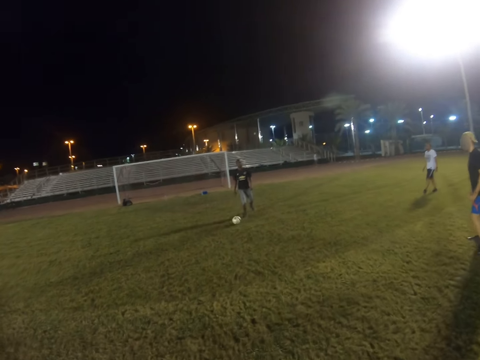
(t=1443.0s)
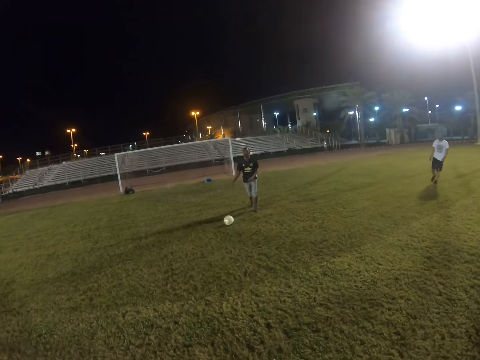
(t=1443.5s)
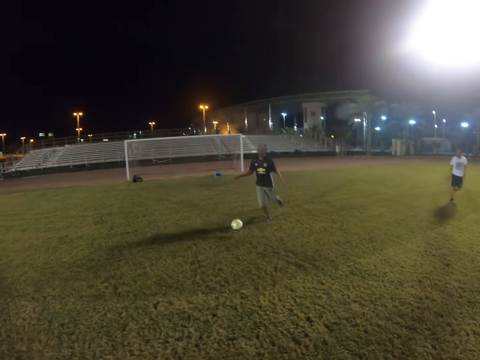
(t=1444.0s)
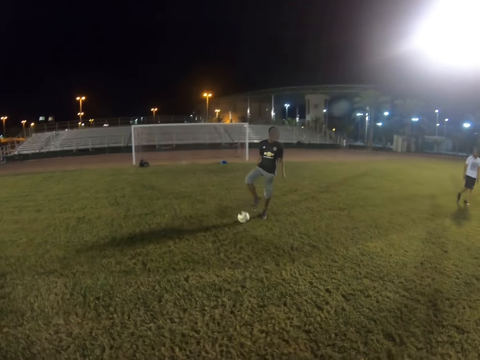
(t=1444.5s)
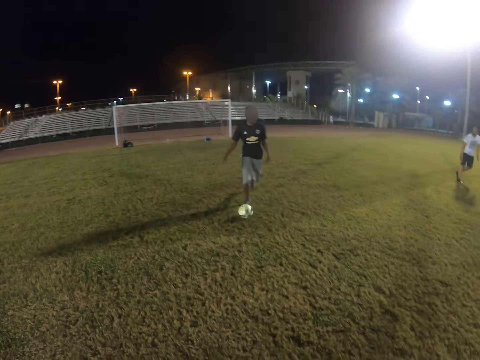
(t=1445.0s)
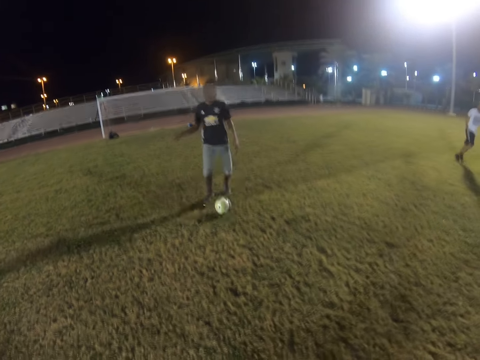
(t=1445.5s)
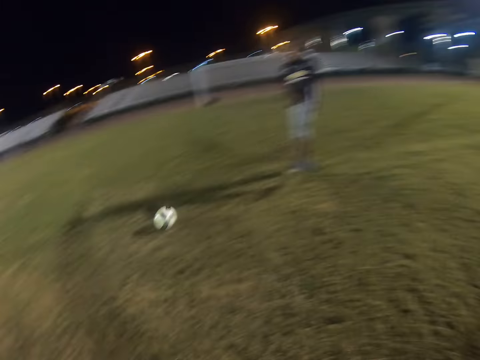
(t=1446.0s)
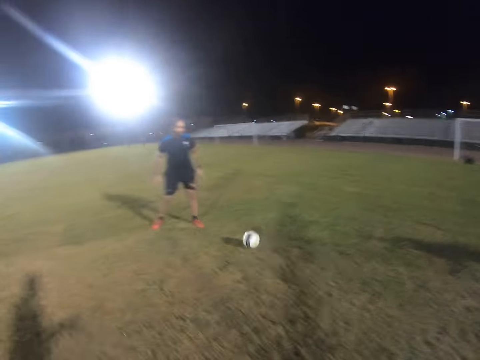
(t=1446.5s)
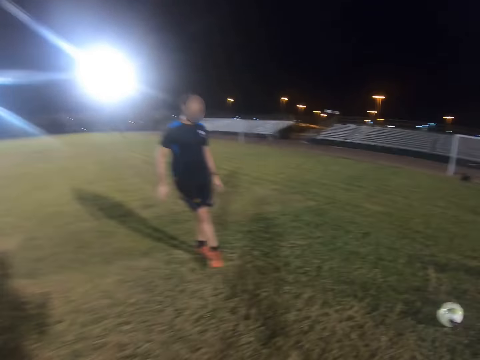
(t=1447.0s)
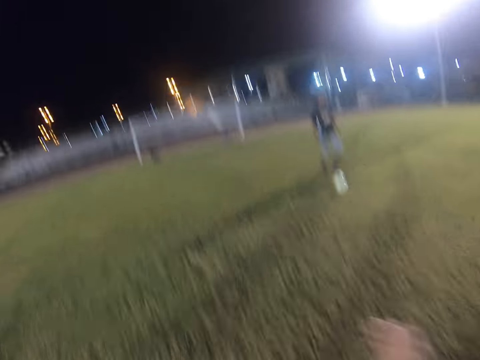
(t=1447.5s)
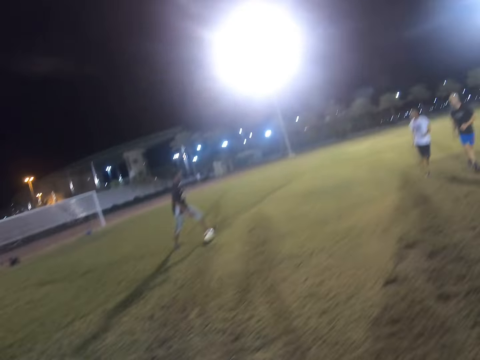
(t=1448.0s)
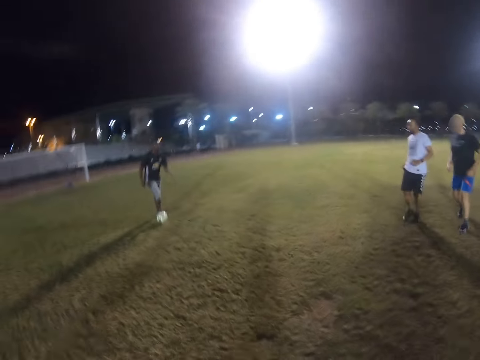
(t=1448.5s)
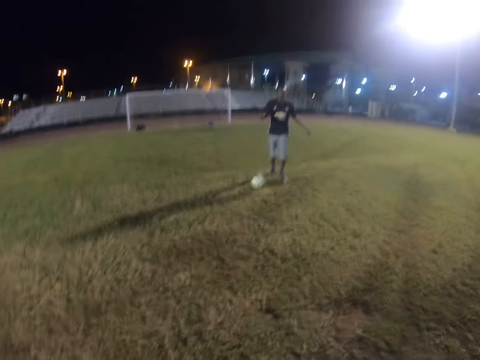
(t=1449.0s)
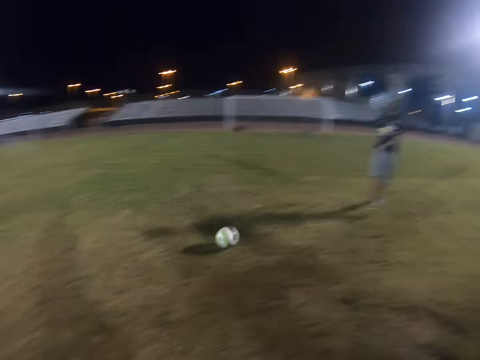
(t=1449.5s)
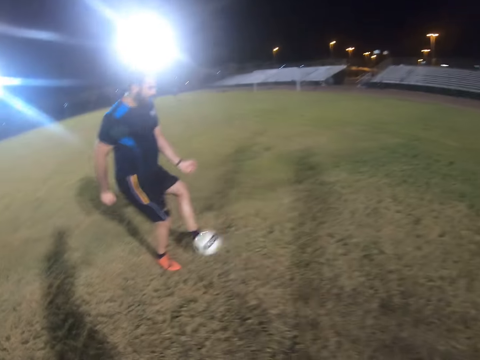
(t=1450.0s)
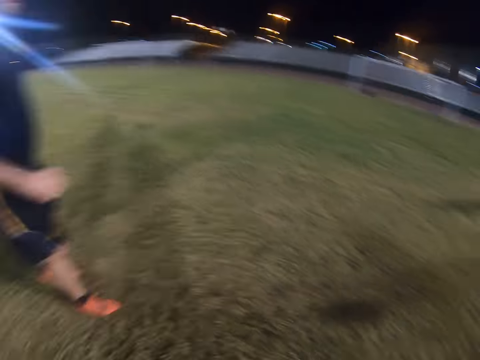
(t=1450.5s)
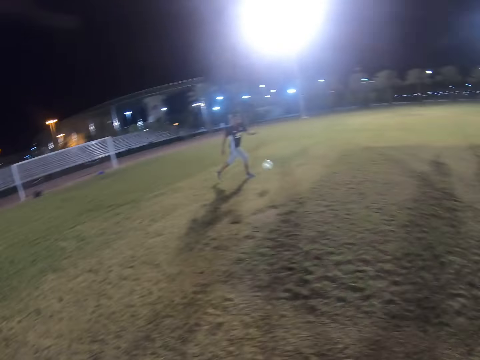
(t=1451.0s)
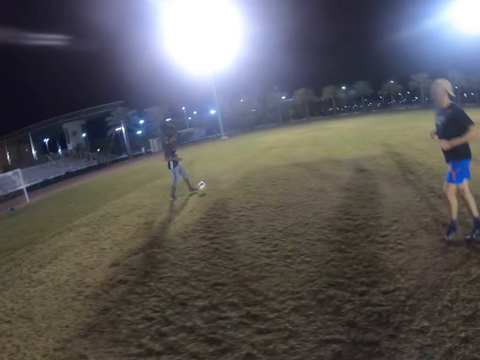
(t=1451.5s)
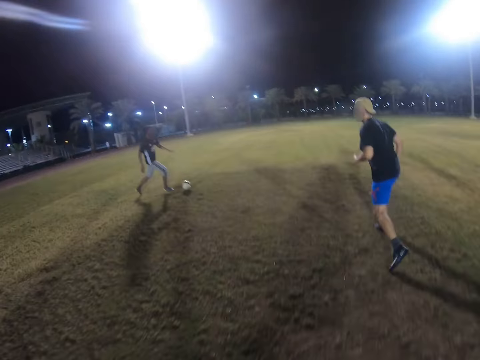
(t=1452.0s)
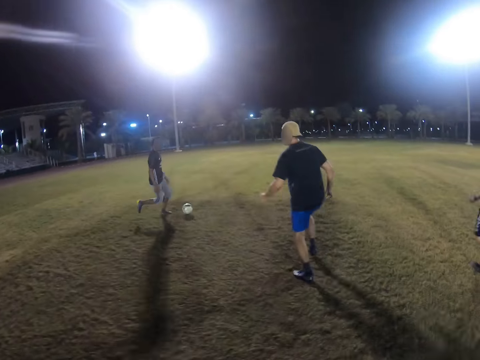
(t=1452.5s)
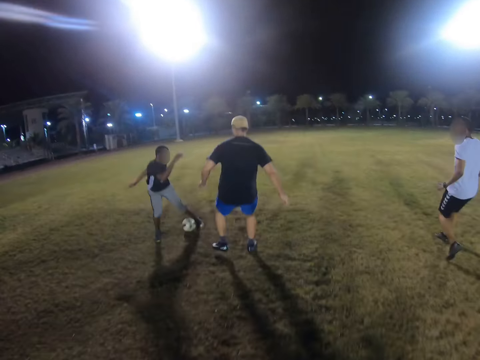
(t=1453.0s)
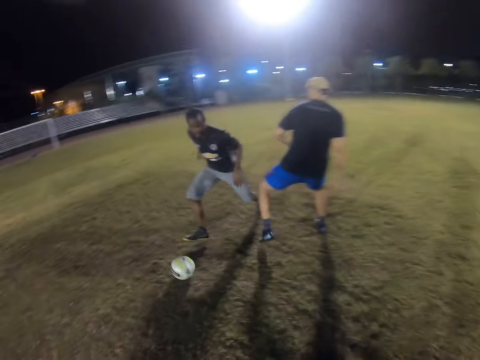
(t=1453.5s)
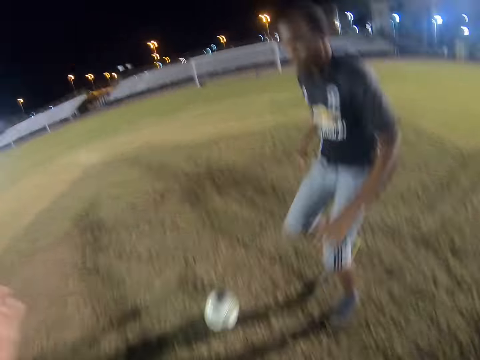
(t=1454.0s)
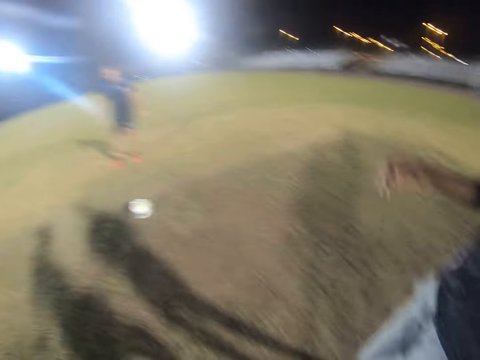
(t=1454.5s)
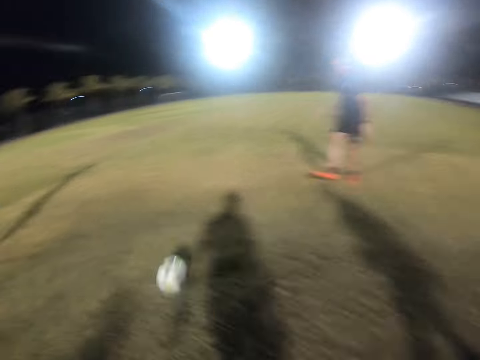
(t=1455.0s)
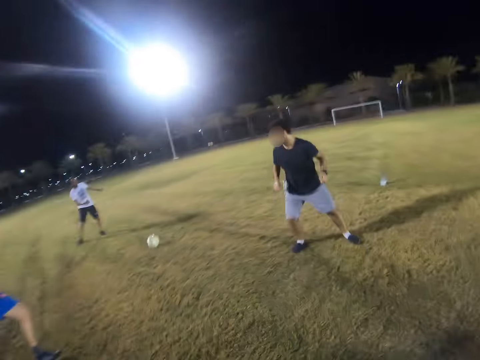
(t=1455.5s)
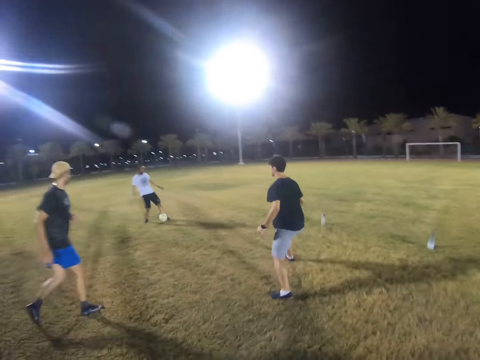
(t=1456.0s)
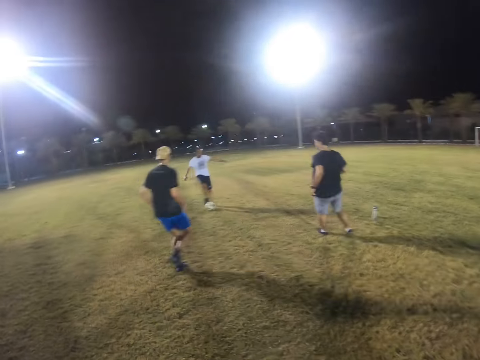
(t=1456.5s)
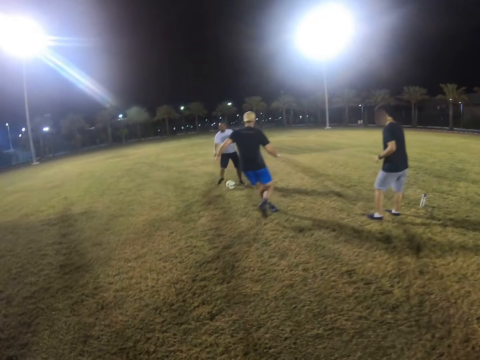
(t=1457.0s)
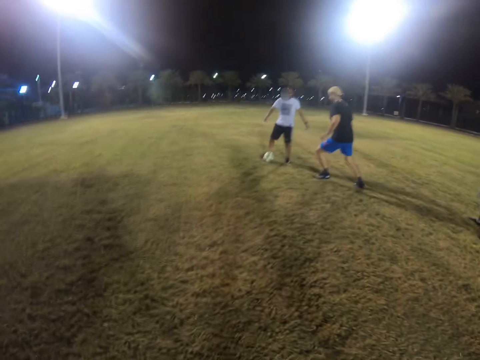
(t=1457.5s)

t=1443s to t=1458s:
A man hits the ball. Another man hits the ball. The first man hits the ball. The other man hits the ball. The first man hits the ball. The other man hits the ball.

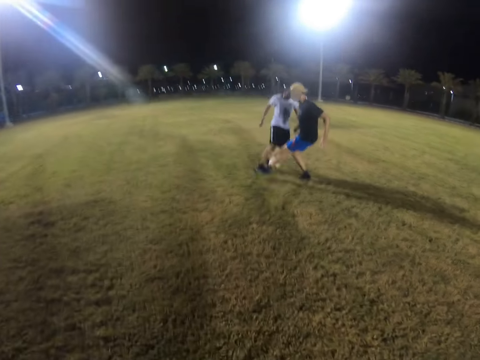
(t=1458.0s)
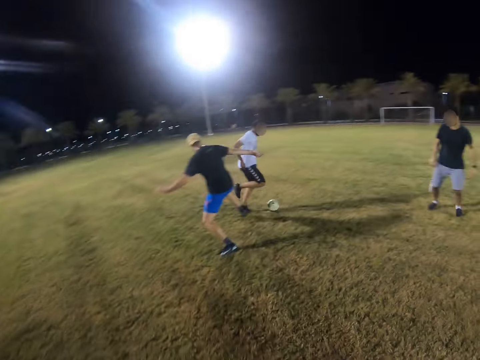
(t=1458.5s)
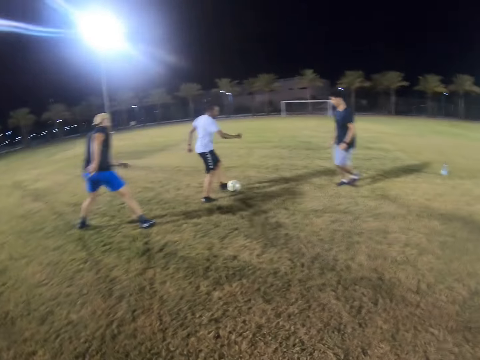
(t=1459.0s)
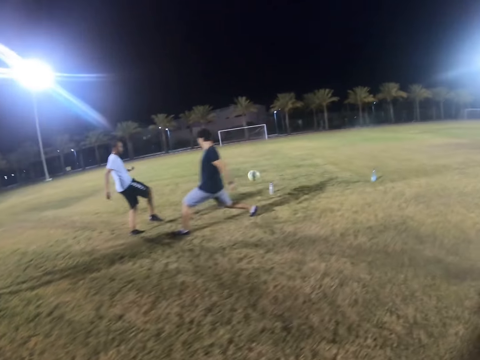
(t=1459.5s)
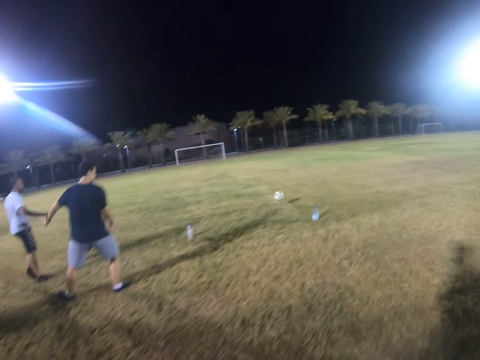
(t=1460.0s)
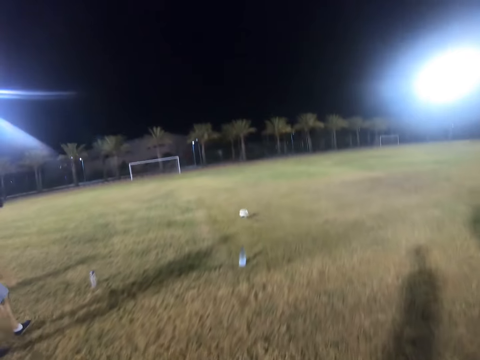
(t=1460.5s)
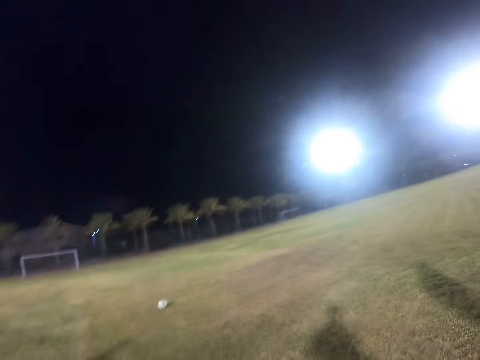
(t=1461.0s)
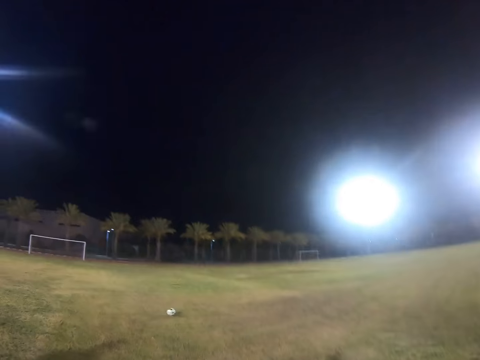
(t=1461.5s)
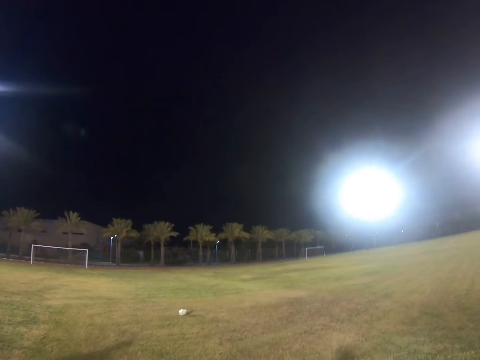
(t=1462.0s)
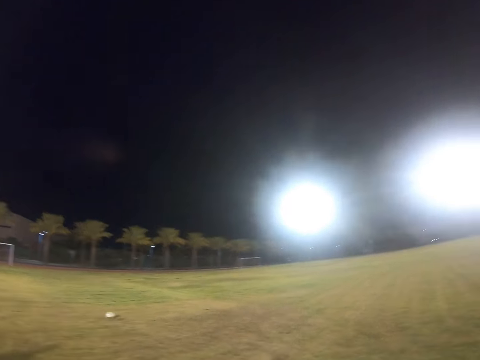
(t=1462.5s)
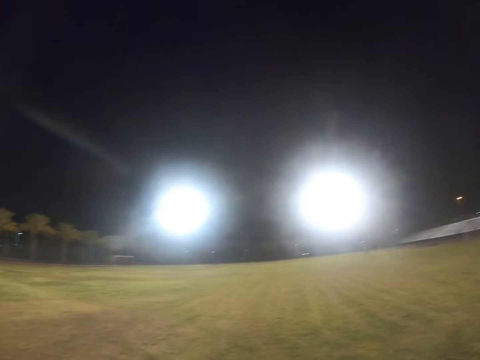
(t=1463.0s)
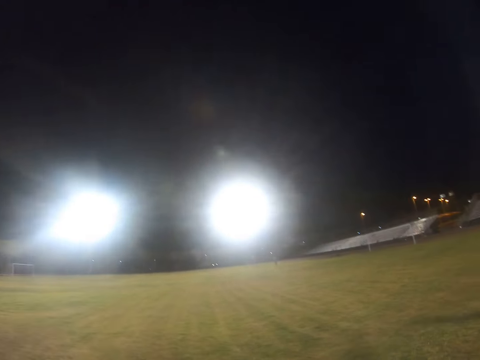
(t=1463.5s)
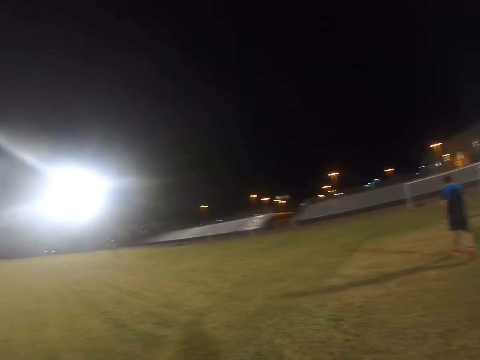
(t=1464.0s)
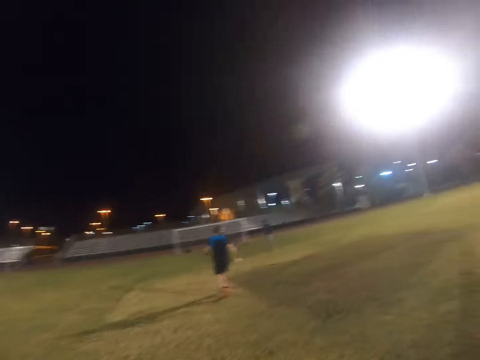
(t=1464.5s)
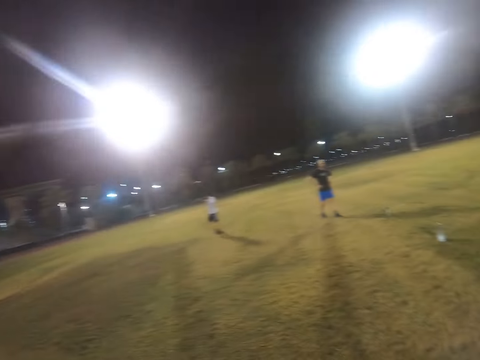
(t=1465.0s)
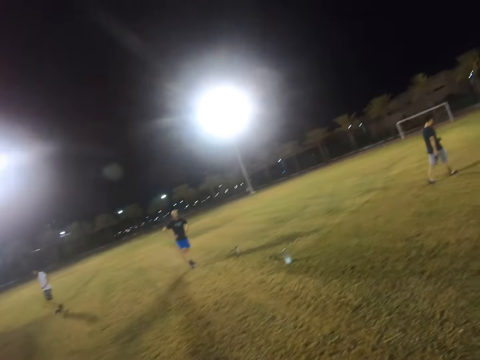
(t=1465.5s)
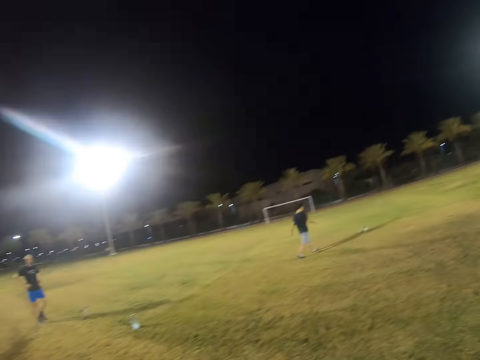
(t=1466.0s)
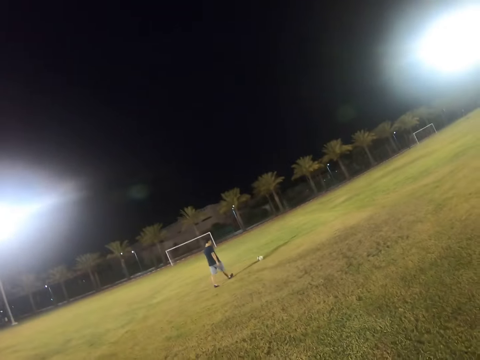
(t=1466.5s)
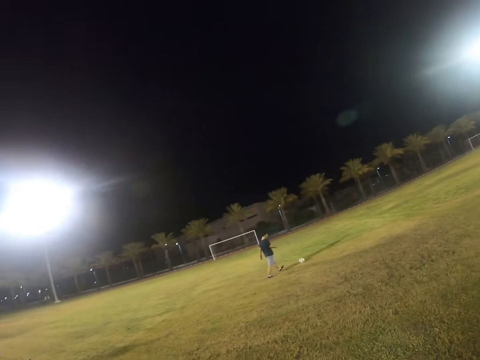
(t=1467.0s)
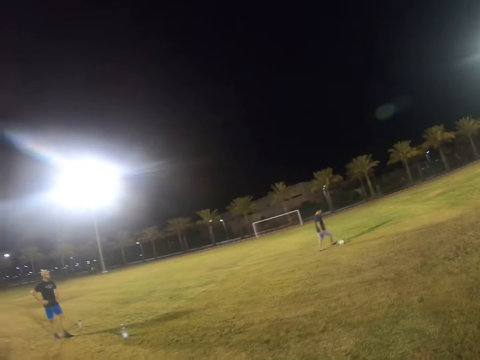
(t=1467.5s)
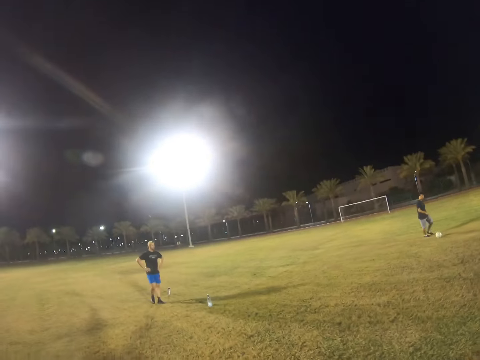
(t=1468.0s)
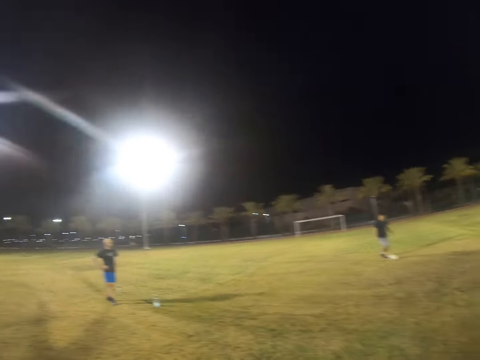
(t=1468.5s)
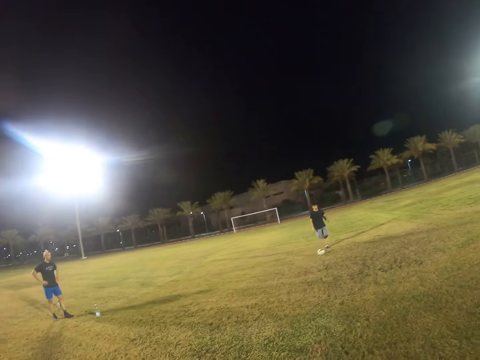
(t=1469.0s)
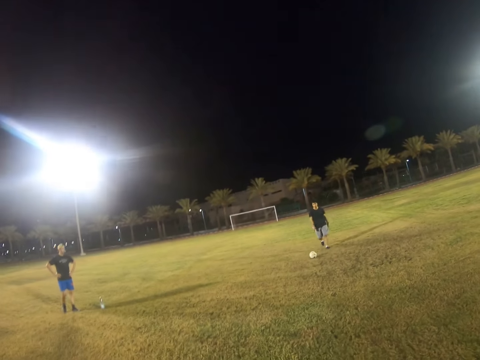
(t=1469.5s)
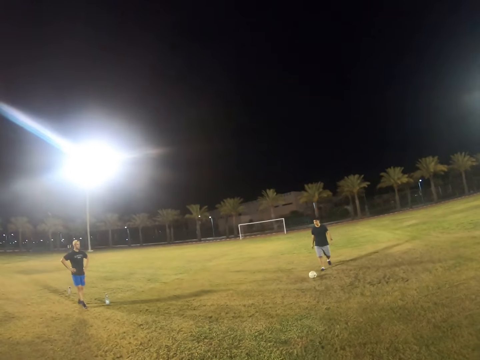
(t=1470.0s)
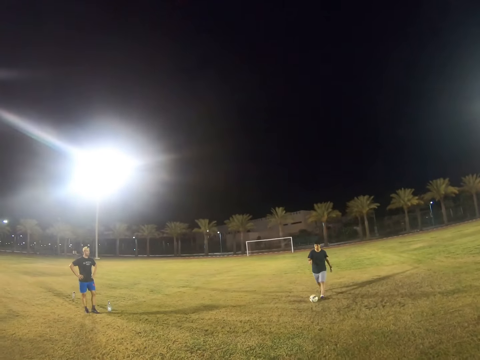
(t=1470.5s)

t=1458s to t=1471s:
A man hits the ball. The camera wearer walks in the field.
